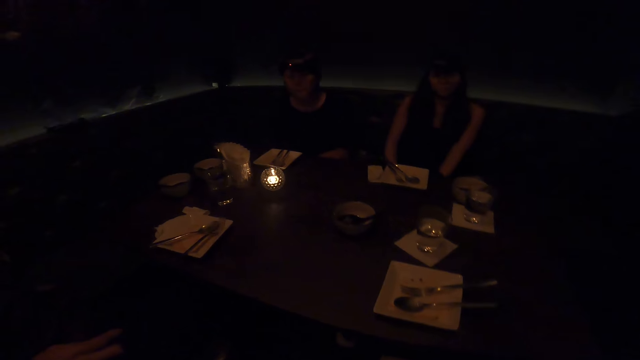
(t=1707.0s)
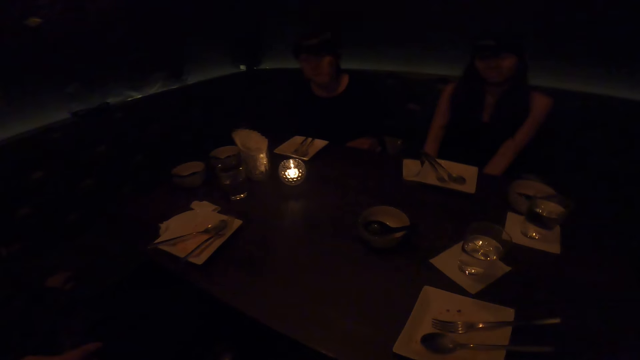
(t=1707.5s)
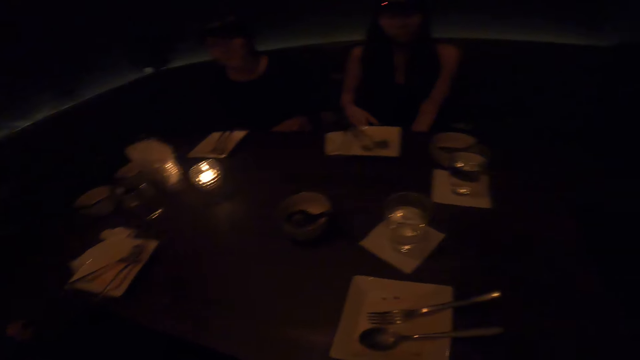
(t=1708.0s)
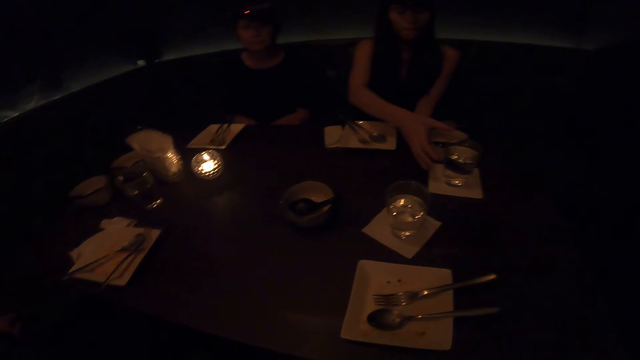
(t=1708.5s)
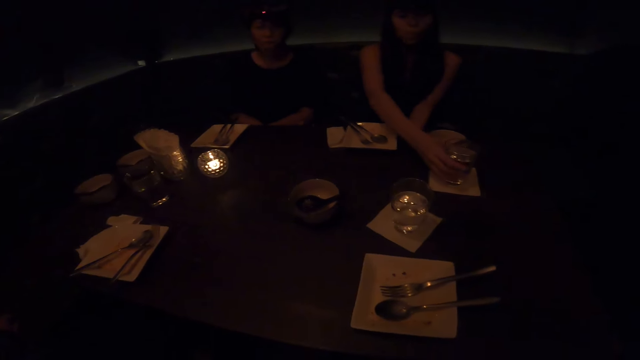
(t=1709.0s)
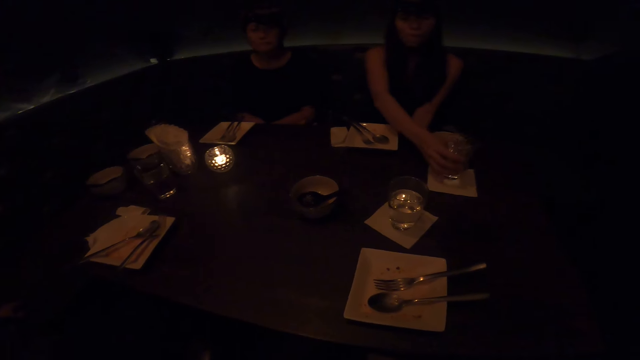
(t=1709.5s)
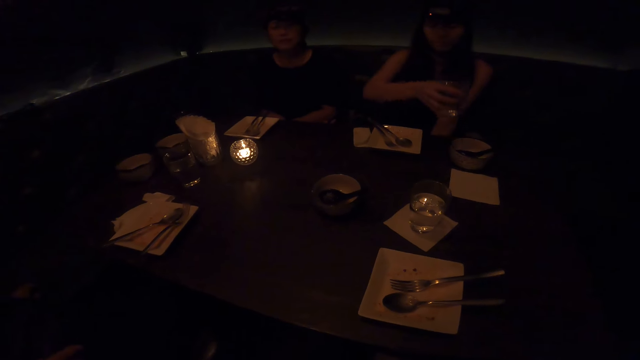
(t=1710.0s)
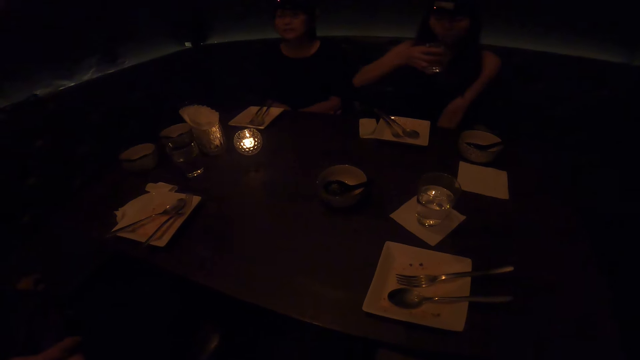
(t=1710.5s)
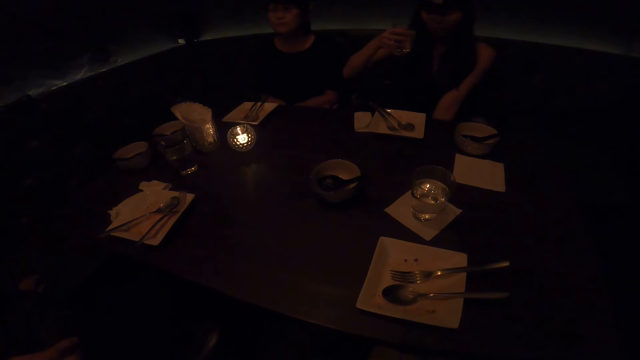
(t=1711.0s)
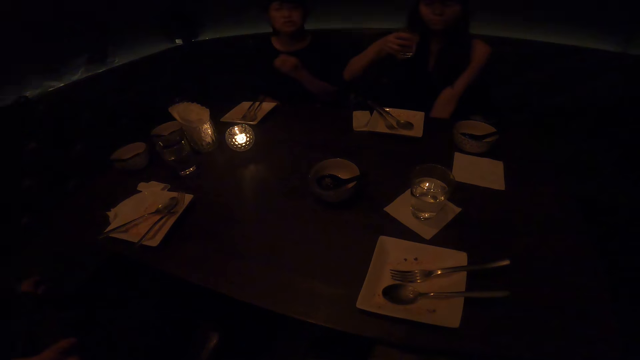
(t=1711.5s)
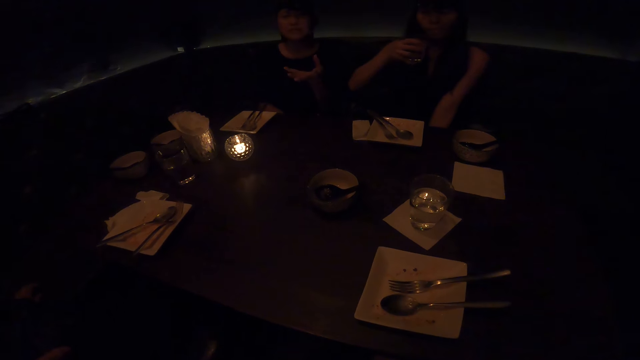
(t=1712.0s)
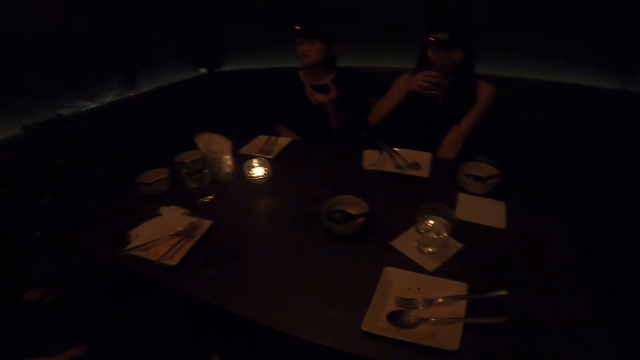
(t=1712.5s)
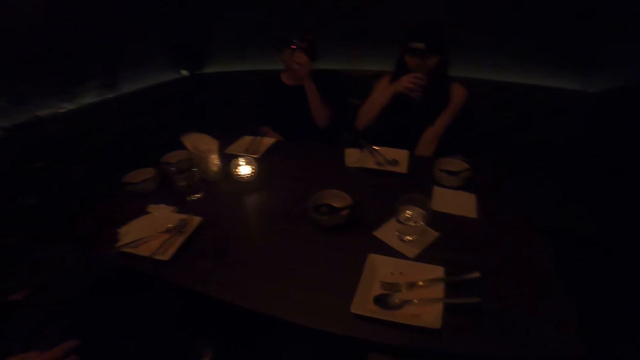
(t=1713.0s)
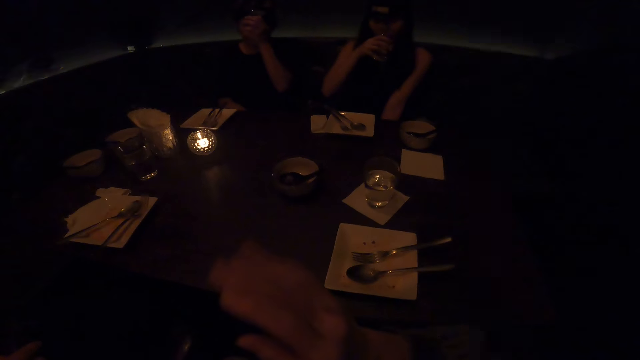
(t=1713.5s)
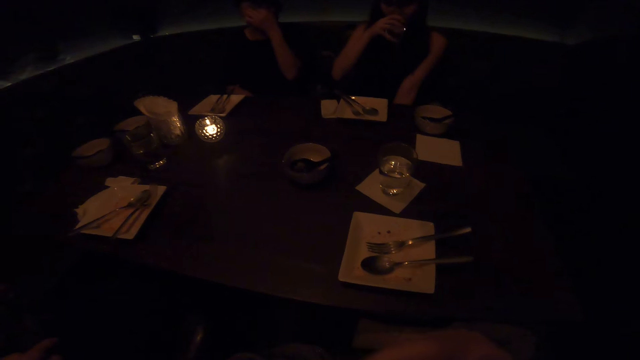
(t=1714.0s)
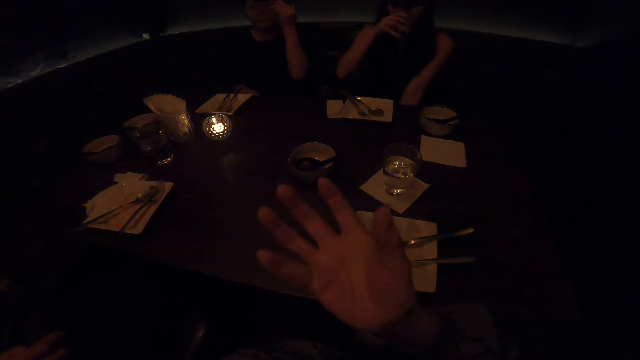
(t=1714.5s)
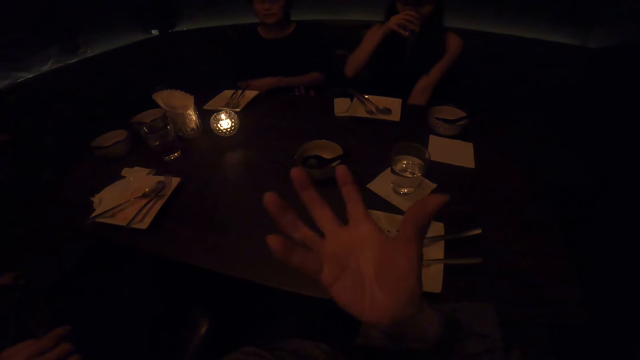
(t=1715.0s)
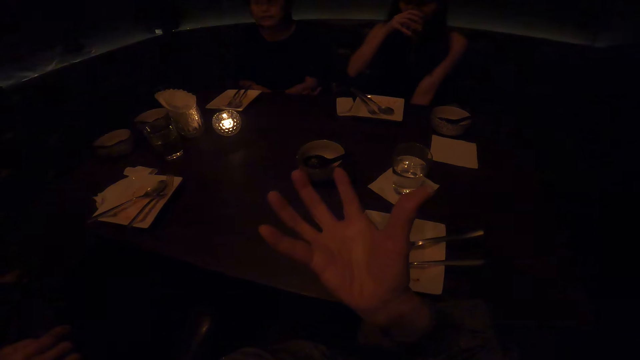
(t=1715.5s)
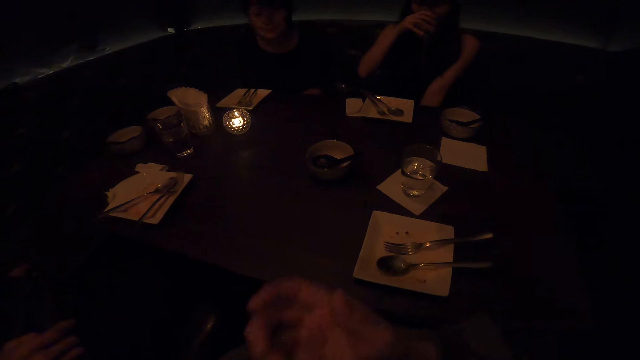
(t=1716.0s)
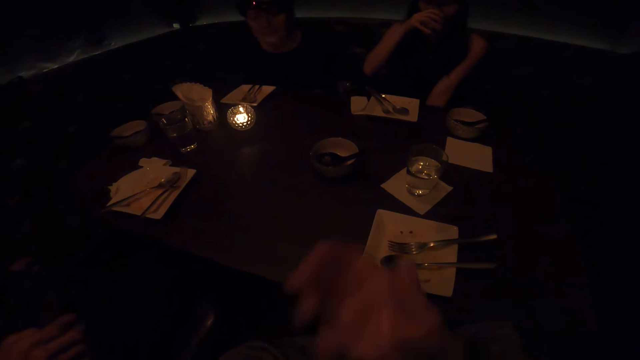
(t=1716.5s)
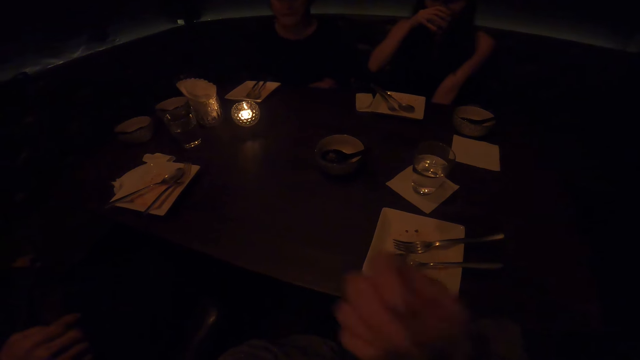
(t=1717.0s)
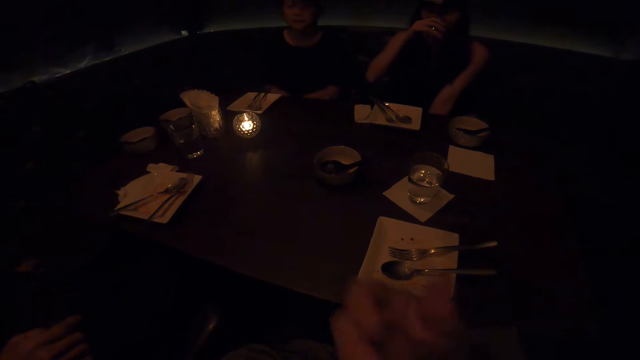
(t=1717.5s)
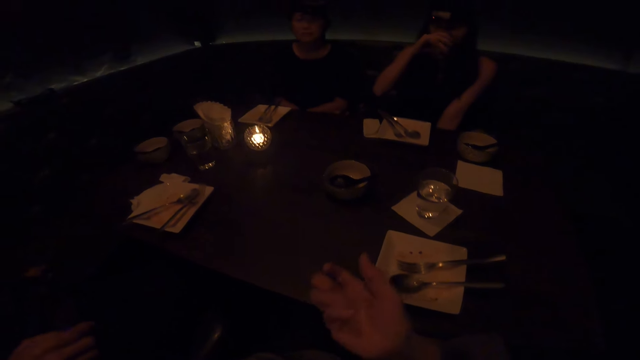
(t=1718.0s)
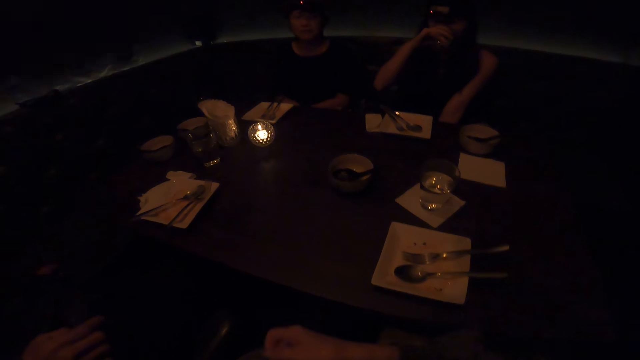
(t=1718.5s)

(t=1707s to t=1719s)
A woman picks up the glass on the table. Another woman interacts with the camera wearer. The first woman drinks from the glass. The camera wearer interacts with the other woman.

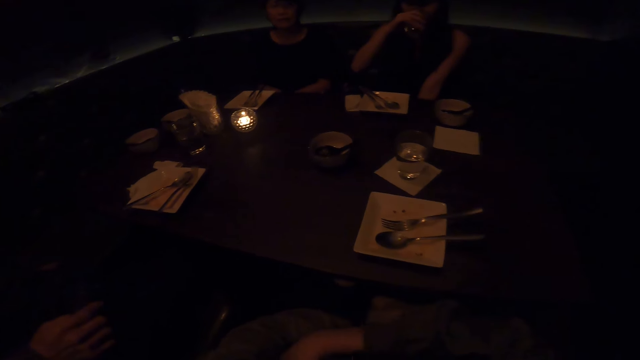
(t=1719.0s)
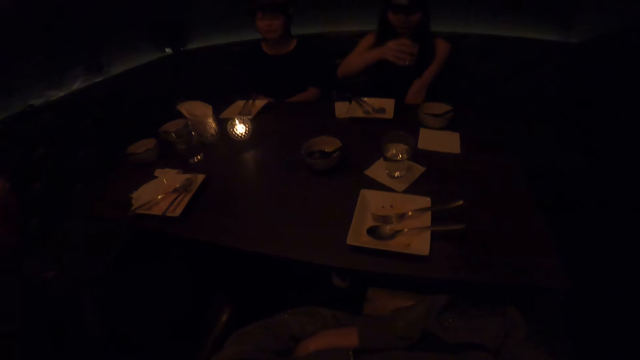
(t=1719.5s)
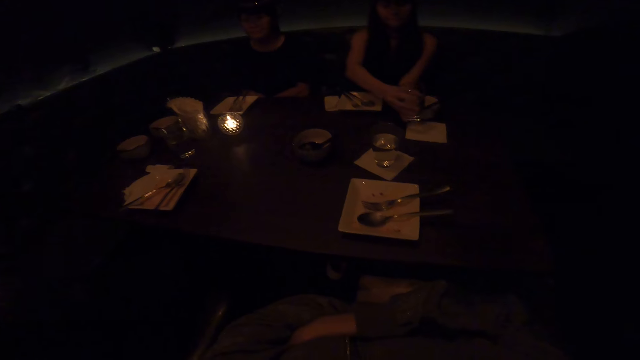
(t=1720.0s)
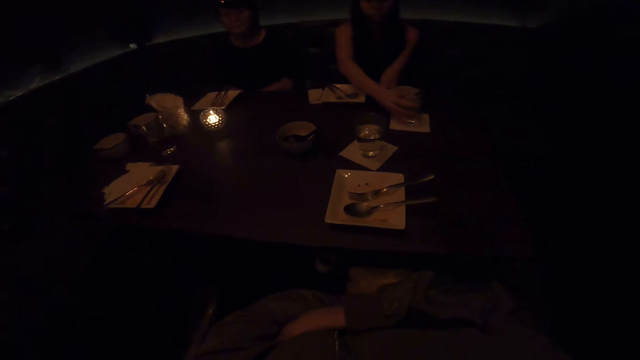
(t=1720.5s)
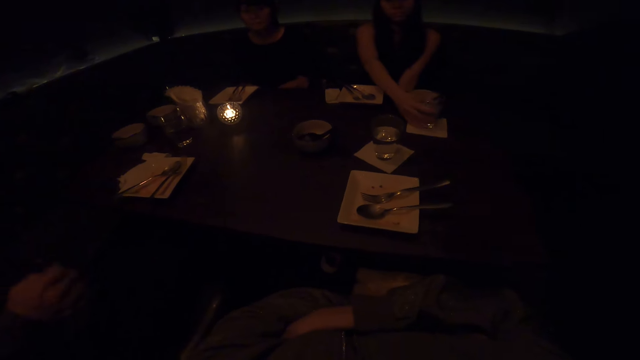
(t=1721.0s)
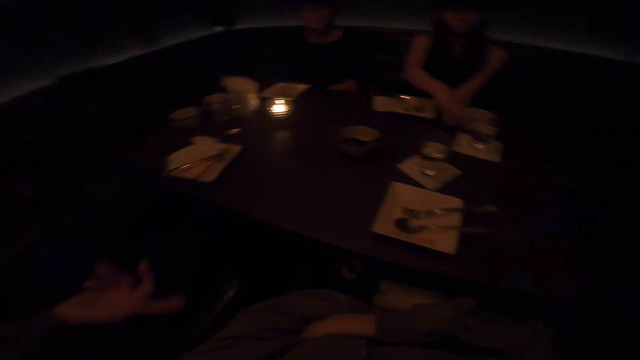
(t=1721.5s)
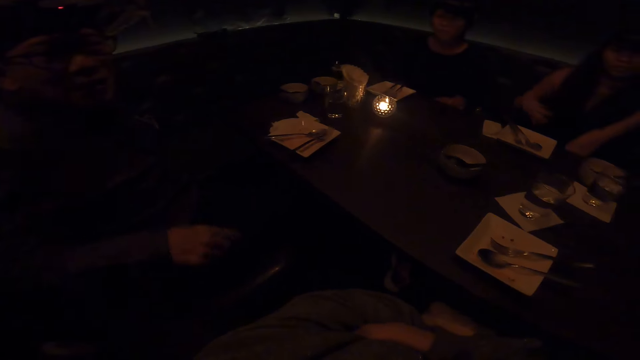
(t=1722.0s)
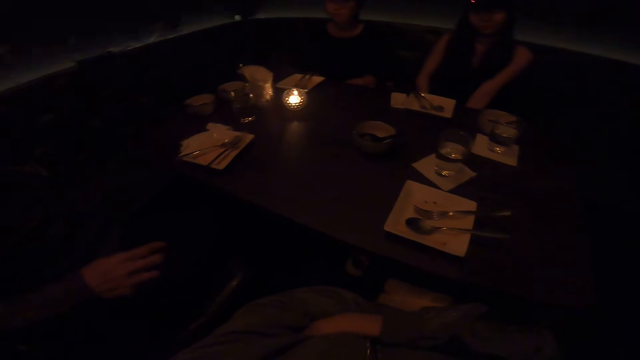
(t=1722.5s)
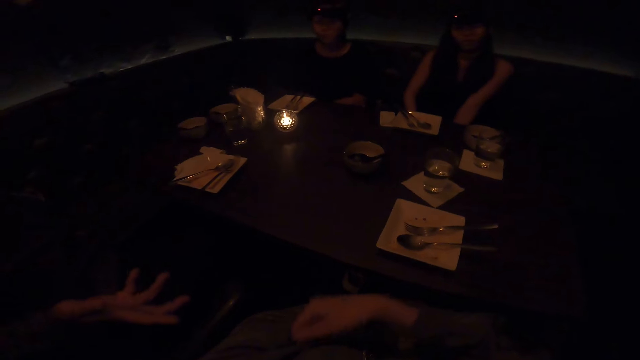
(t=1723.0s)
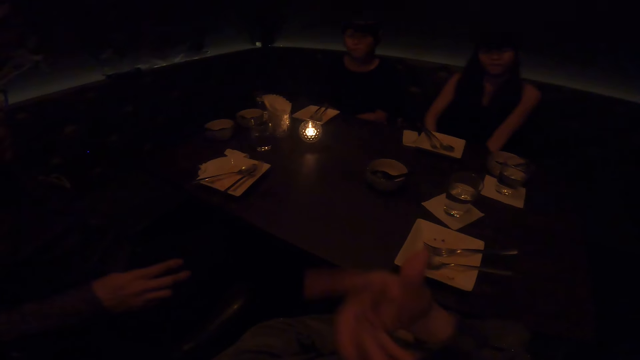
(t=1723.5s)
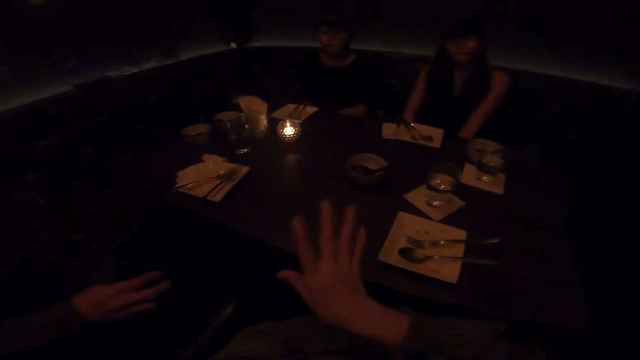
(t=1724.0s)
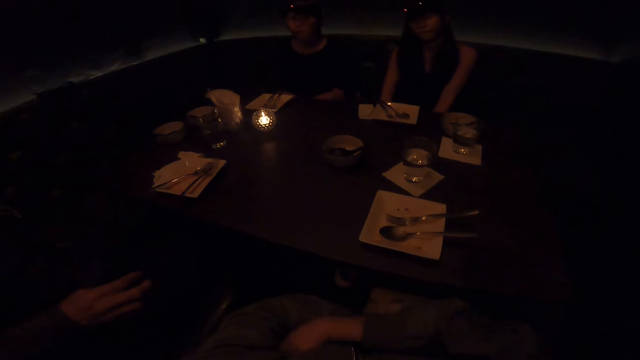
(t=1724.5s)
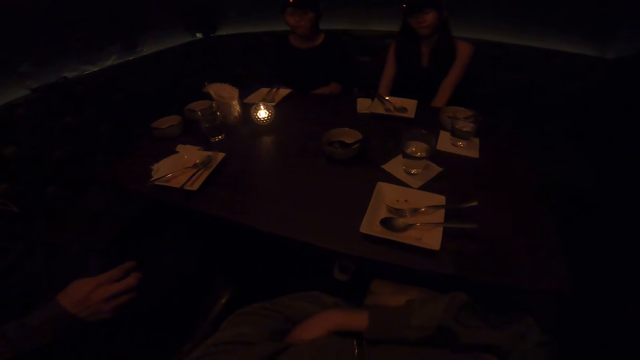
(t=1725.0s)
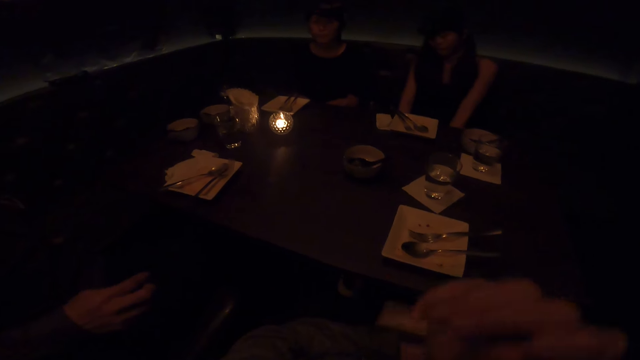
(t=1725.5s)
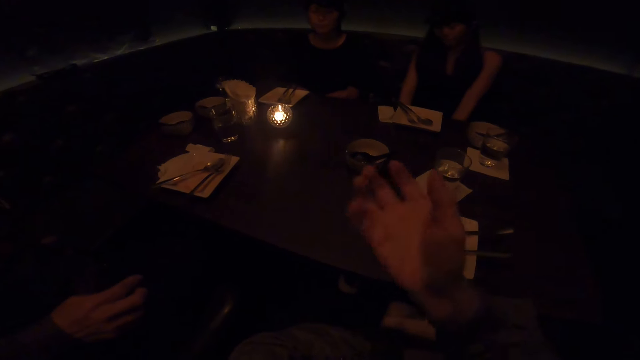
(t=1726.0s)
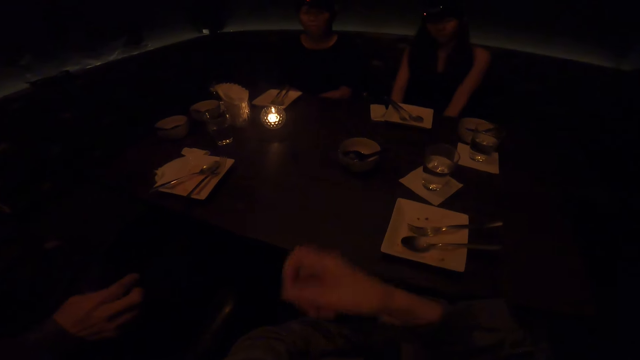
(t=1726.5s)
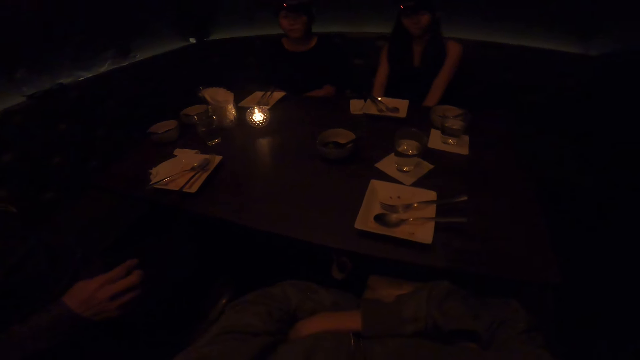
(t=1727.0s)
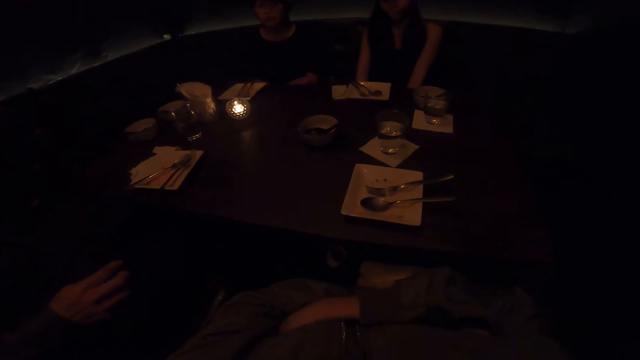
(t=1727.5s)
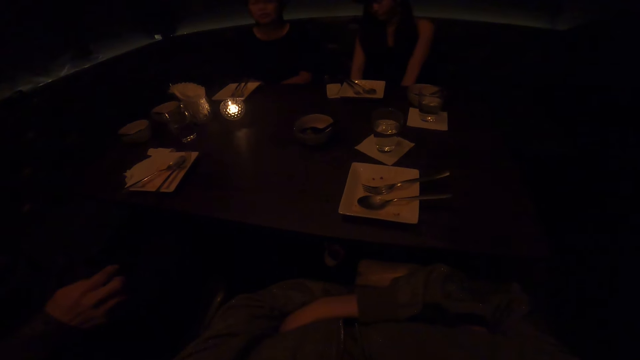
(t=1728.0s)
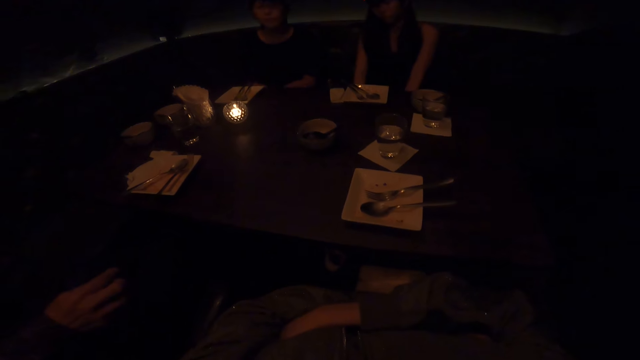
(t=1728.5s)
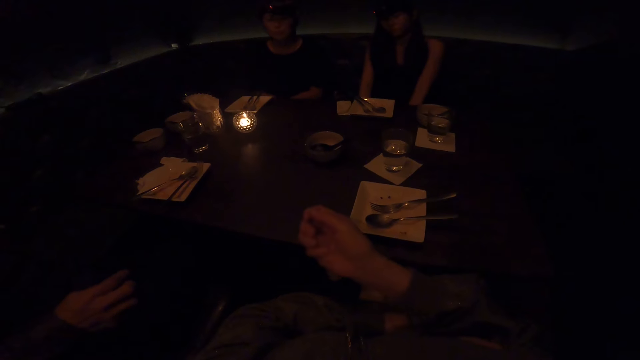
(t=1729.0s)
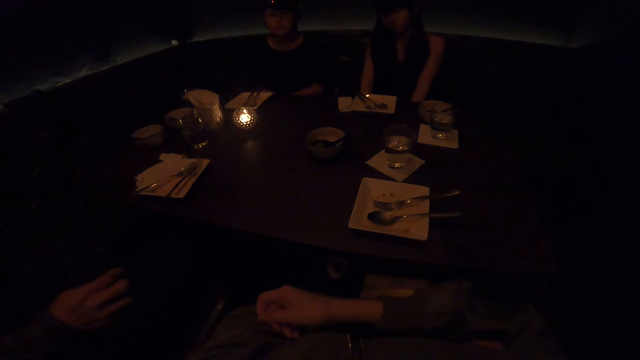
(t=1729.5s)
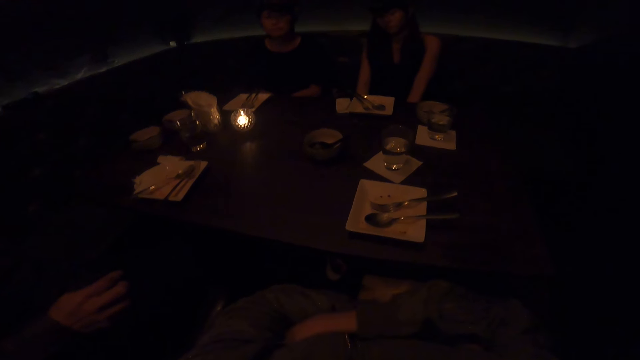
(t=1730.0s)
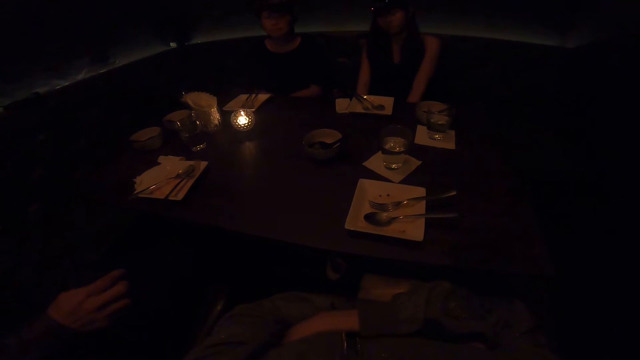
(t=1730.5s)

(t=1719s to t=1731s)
A woman places the glass on the table. A man interacts with the camera wearer. The camera wearer interacts with a lady.
